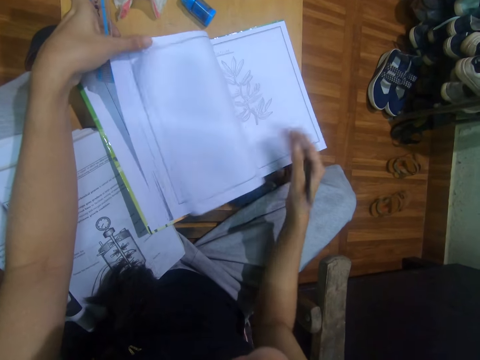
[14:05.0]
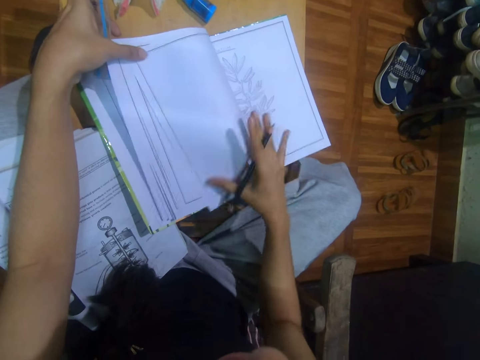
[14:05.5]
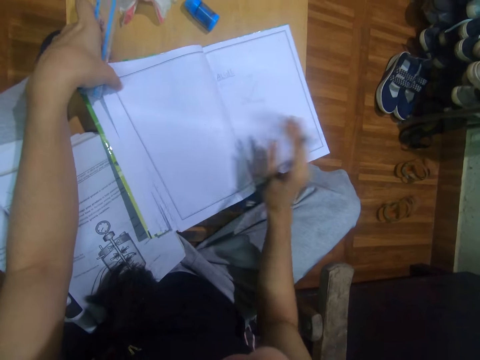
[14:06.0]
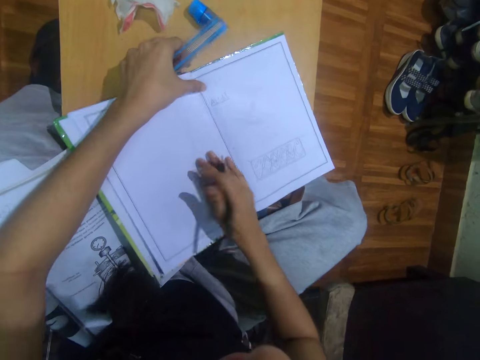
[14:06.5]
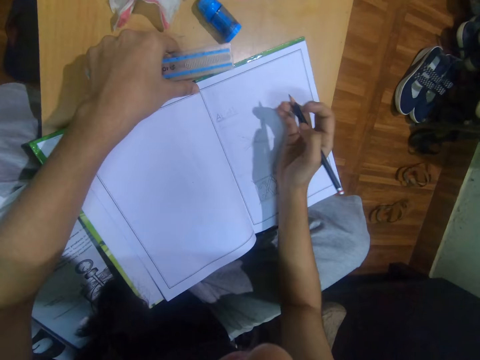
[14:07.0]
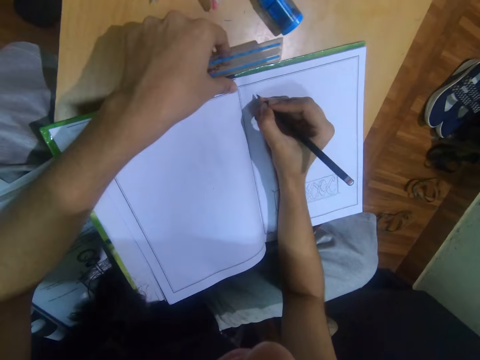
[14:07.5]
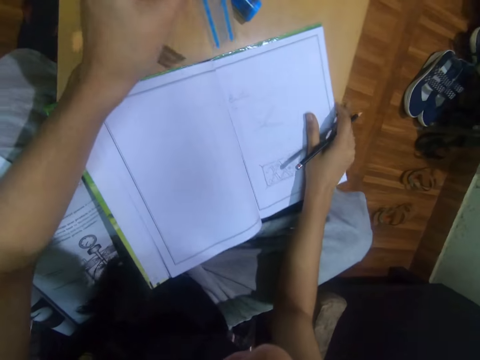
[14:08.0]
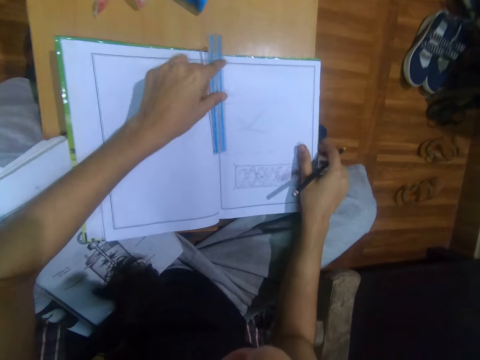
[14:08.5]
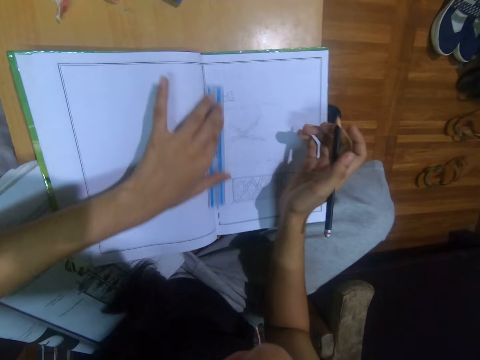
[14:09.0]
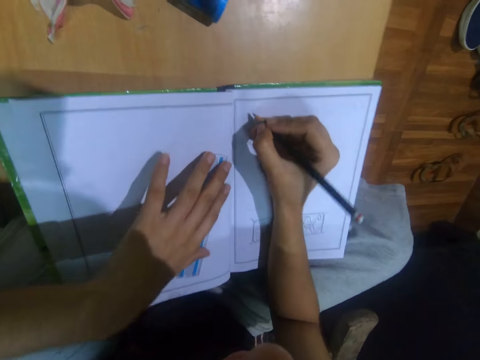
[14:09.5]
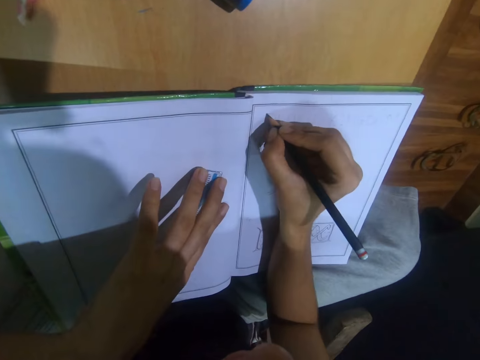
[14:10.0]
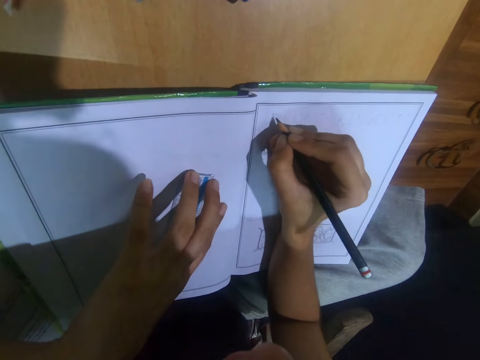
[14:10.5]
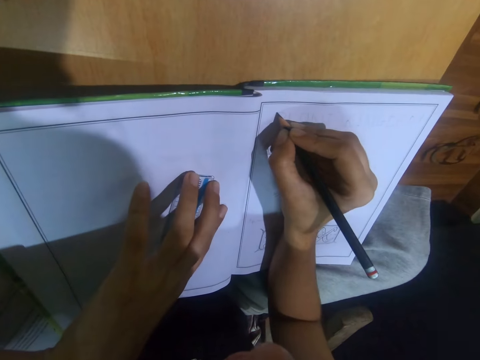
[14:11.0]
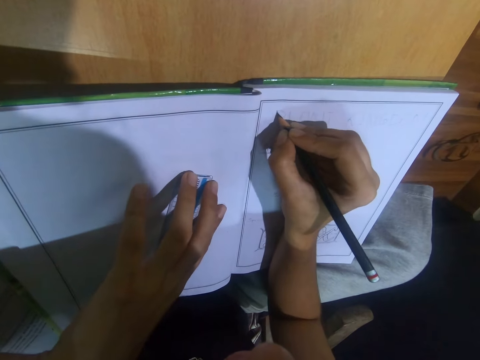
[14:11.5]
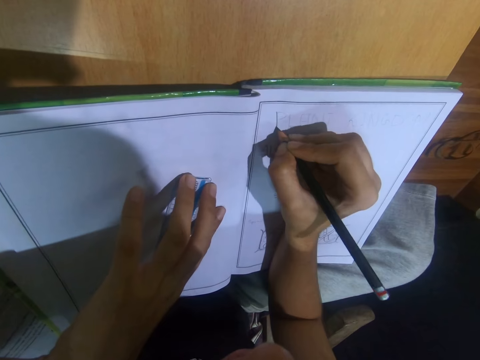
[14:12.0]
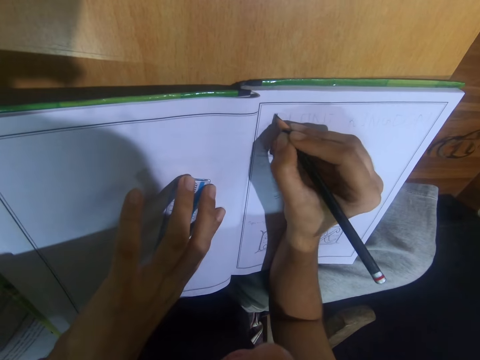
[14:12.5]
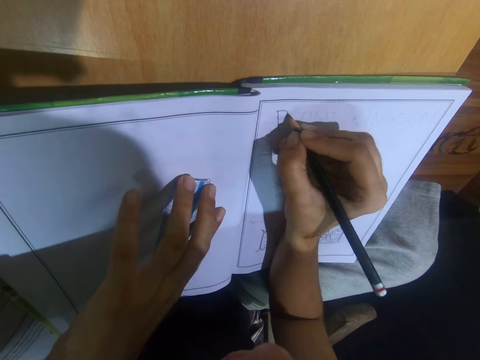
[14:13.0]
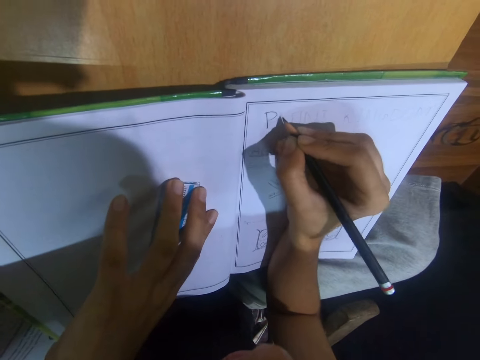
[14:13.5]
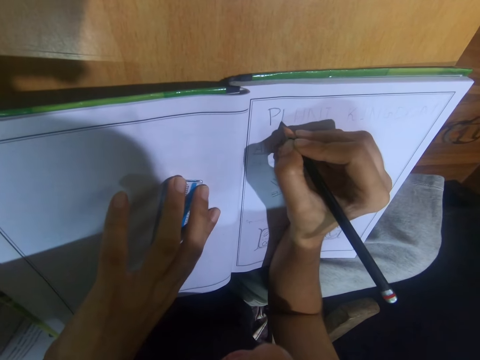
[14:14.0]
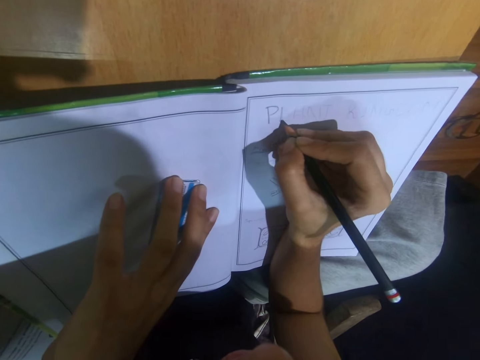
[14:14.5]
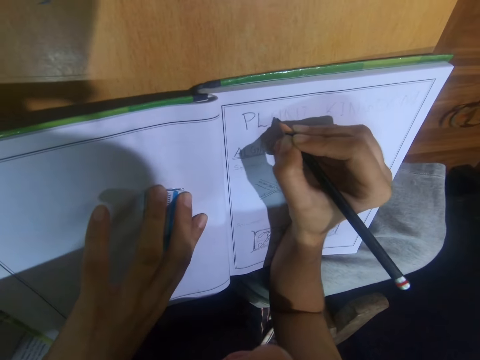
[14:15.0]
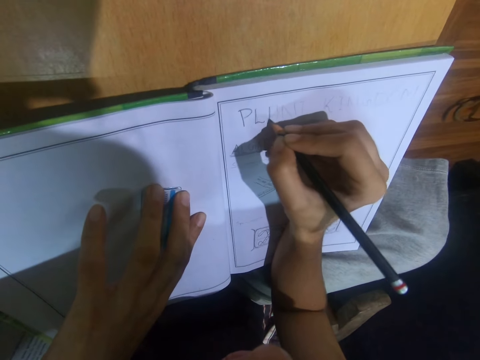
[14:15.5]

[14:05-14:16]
The camera wearer writes on a book. He adjusts the book on the table with his right hand. He sets the ruler on the book with his left hand. He moves the ruler on the book with his left hand. He writes in the book with the pencil in his right hand.

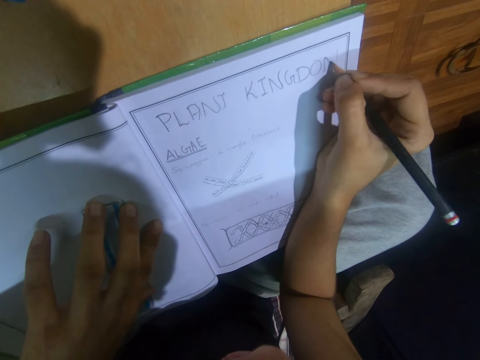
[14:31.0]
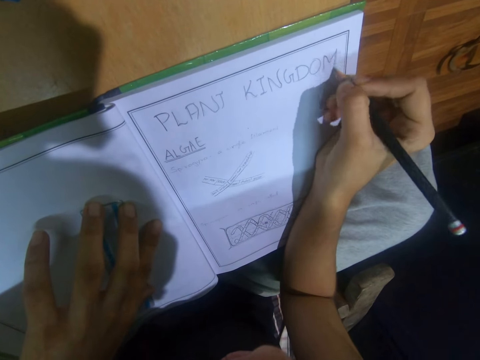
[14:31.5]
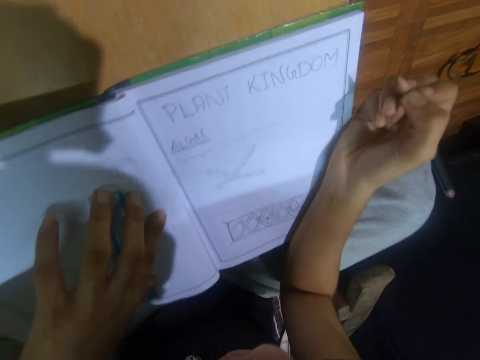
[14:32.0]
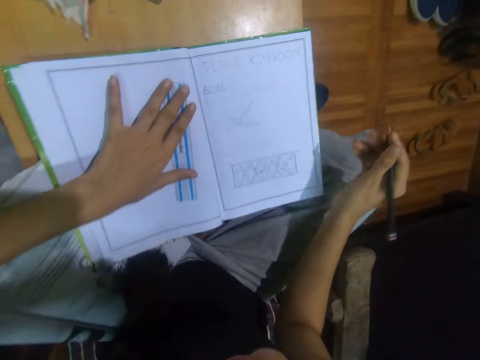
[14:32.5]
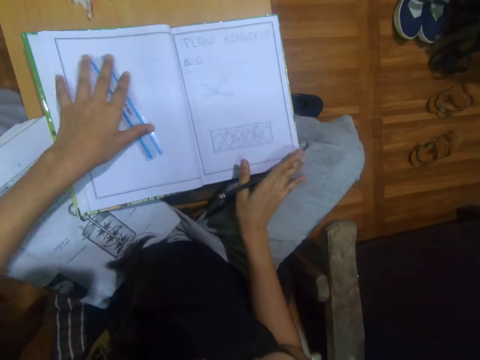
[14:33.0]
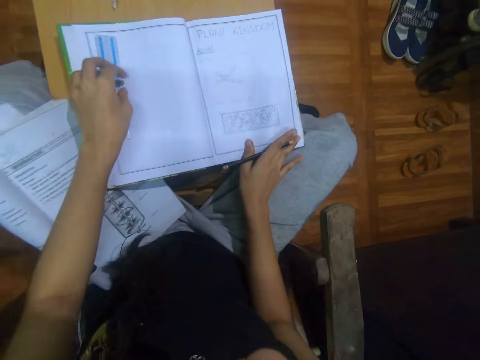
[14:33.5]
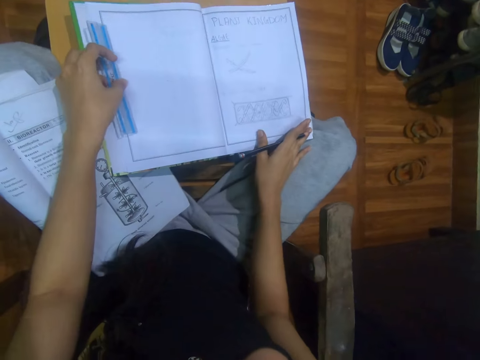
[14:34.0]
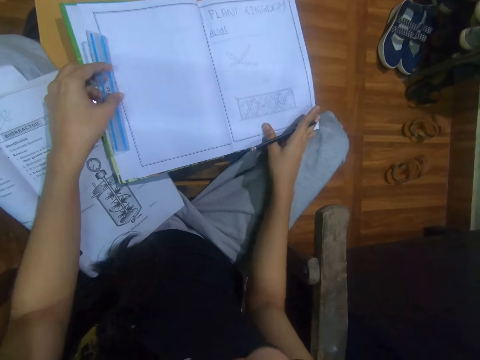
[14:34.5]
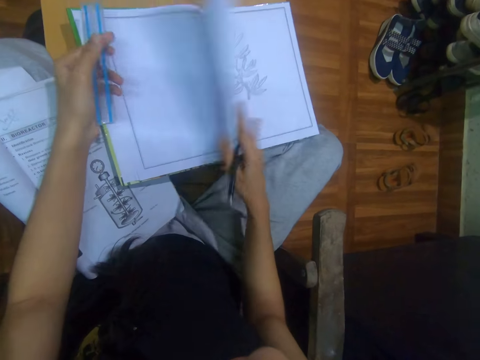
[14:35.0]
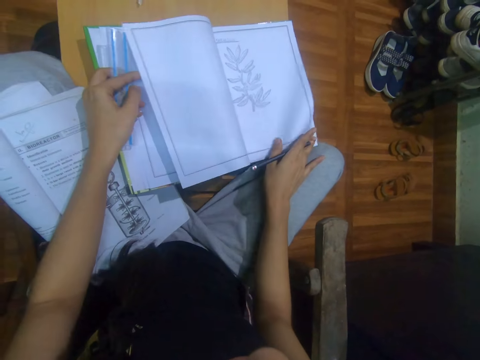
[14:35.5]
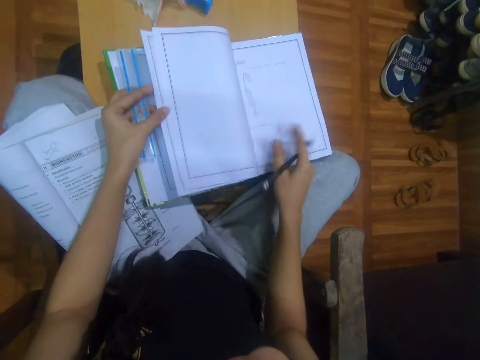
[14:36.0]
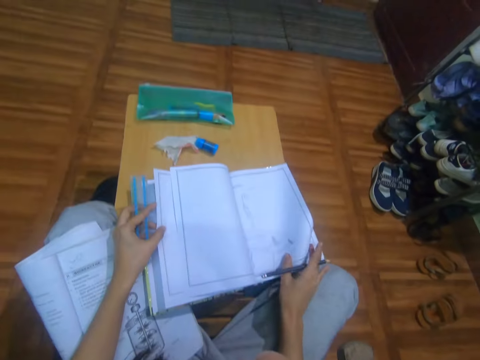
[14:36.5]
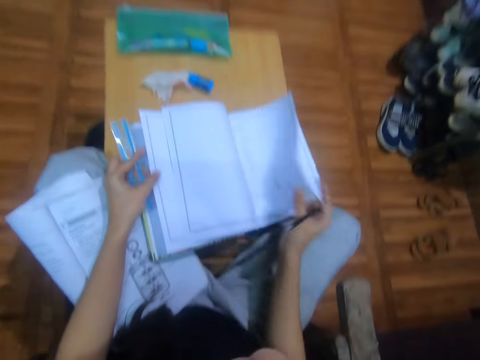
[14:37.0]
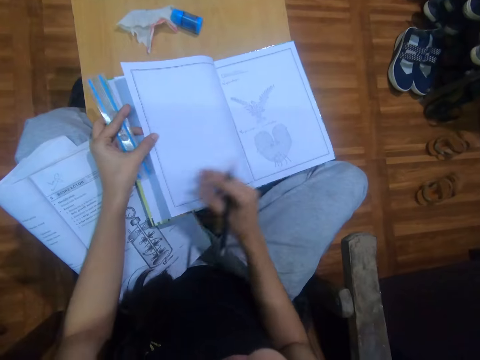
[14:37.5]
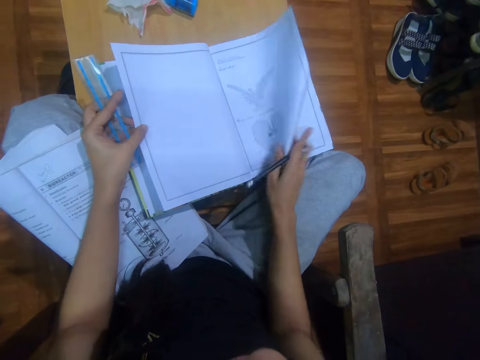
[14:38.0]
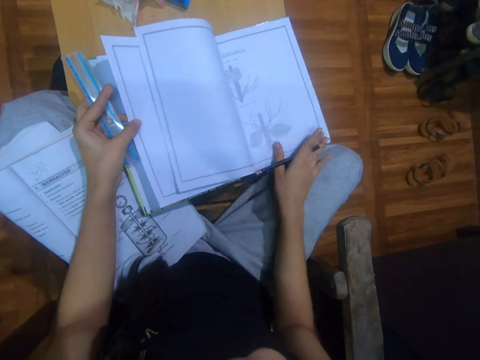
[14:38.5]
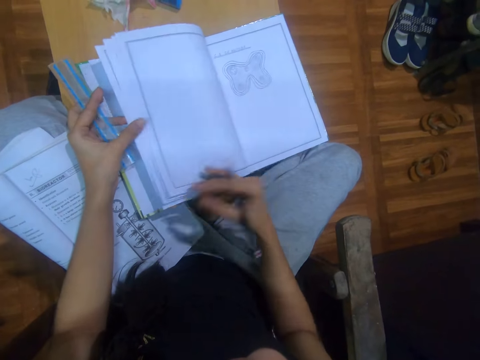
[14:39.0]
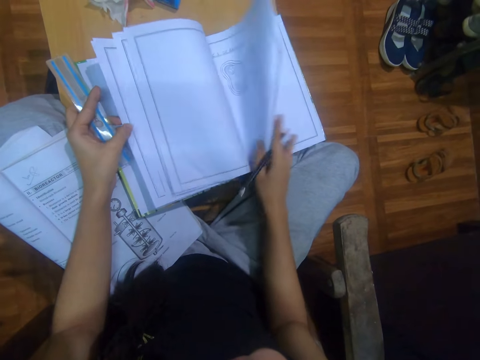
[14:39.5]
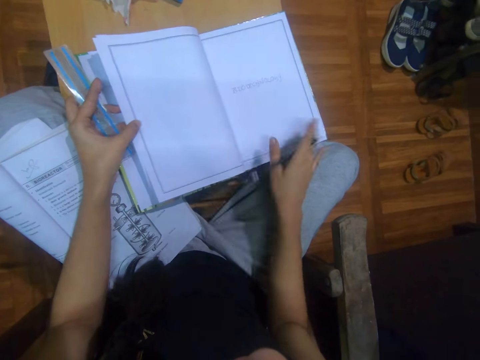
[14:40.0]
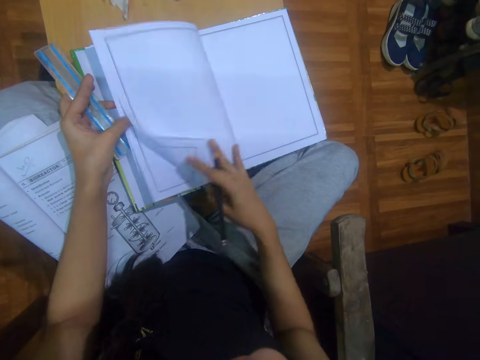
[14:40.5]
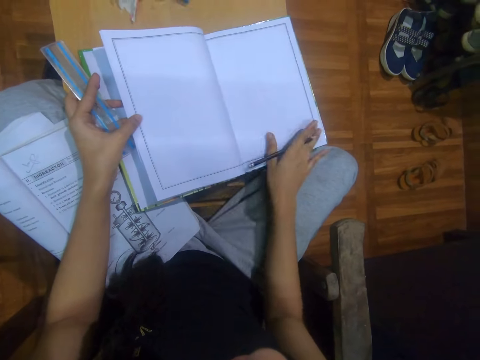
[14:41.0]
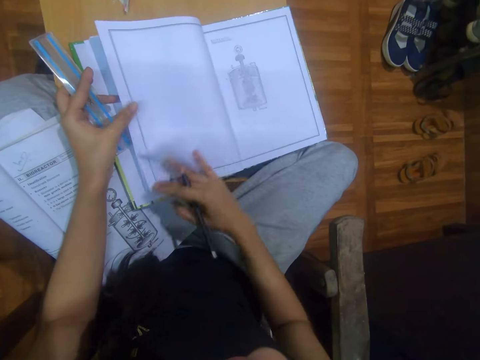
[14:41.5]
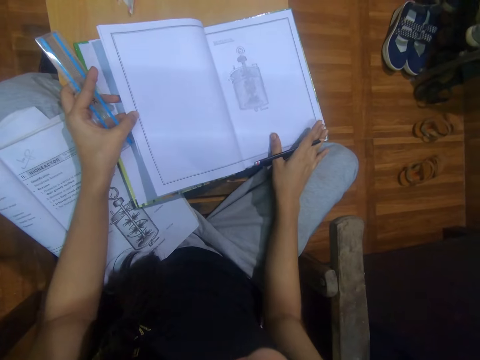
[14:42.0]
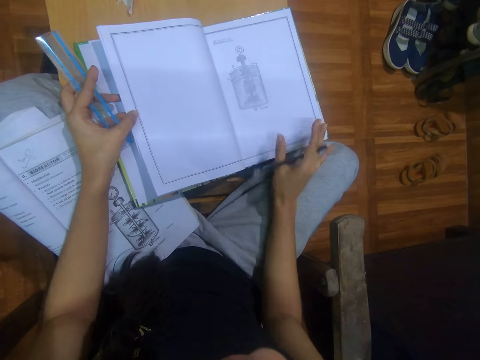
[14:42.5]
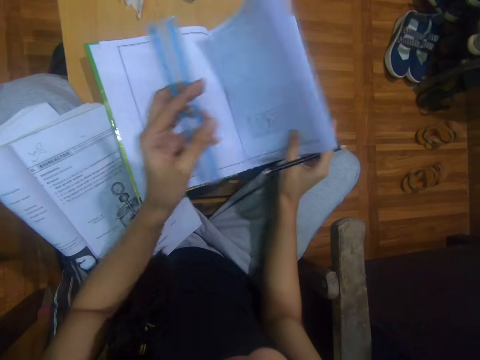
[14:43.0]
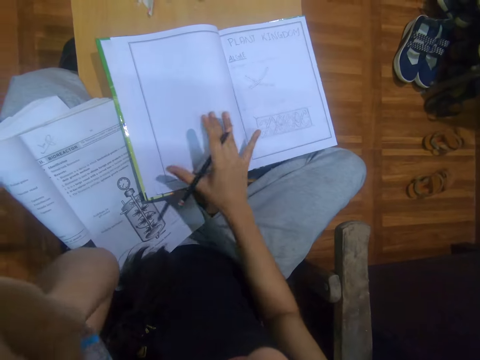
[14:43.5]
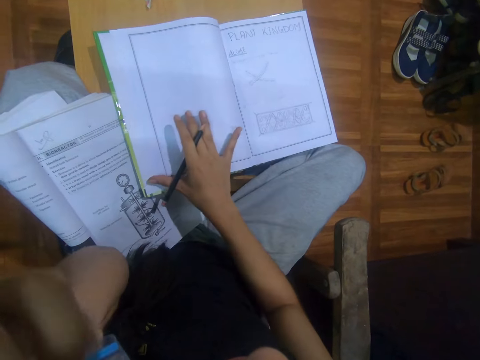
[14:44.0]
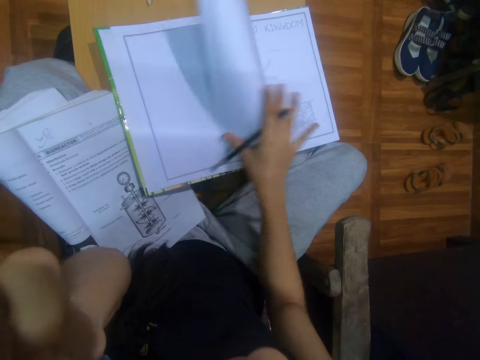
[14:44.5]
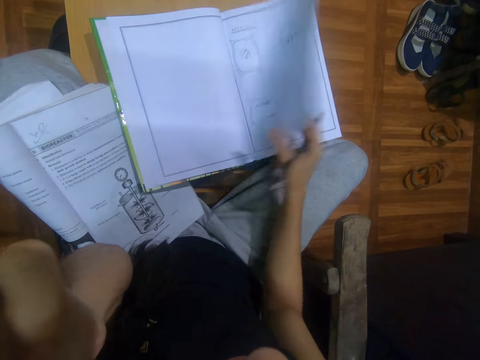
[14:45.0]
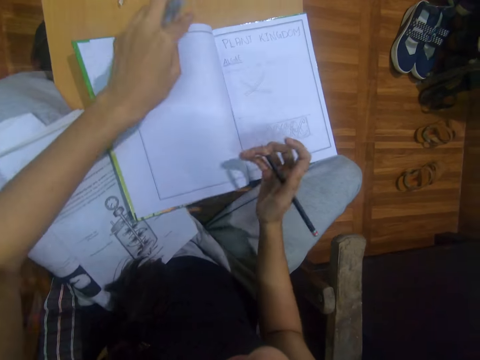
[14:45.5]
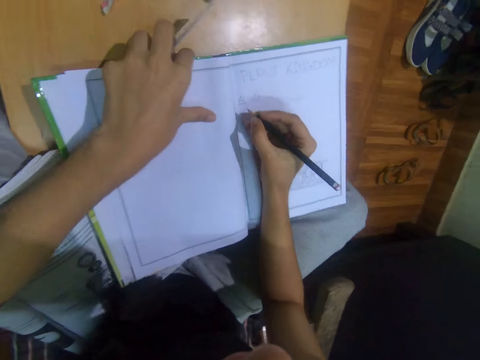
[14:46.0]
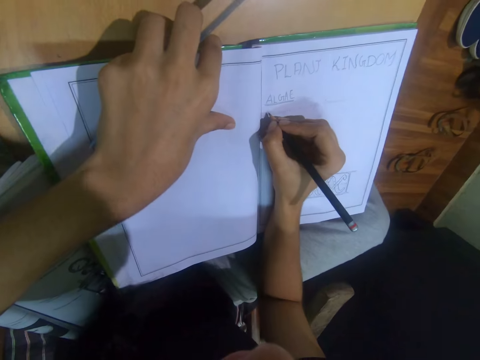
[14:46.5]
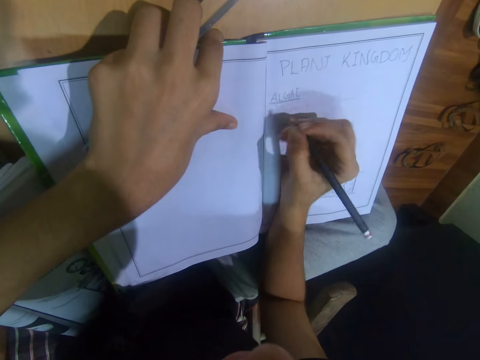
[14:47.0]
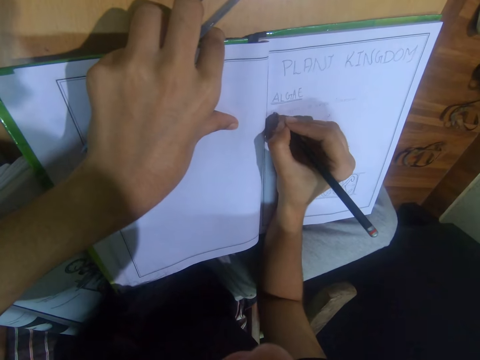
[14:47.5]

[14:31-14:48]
The camera wearer moves the ruler on the book with his left hand. He lifts the ruler from the book with his left hand. He flips the pages of the book with his right hand. He lifts his left hand to his face. He holds down the book with his left hand. He writes on the book.
